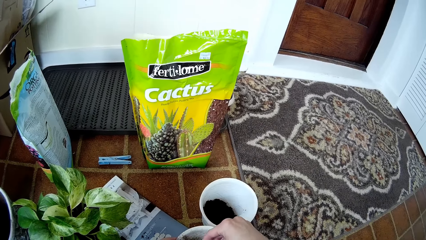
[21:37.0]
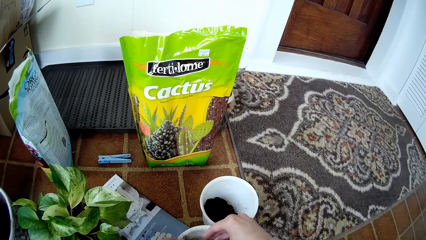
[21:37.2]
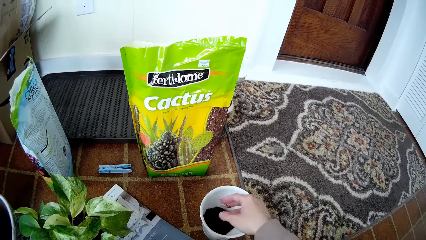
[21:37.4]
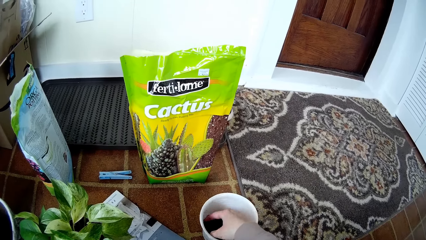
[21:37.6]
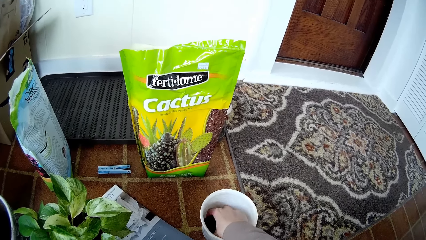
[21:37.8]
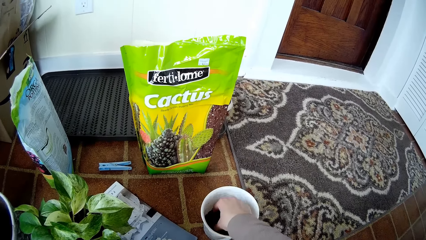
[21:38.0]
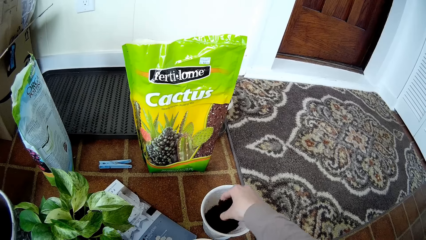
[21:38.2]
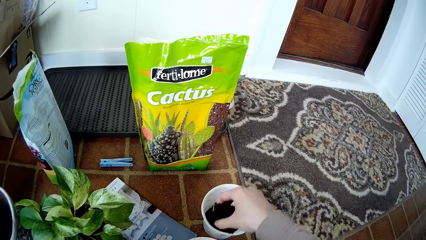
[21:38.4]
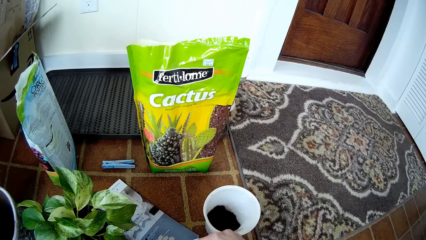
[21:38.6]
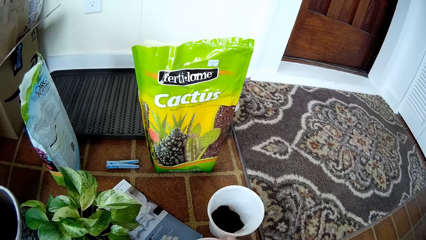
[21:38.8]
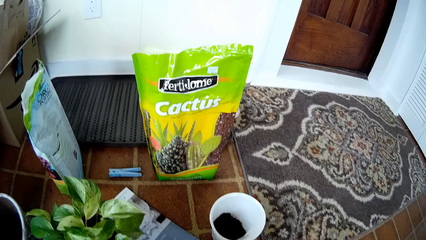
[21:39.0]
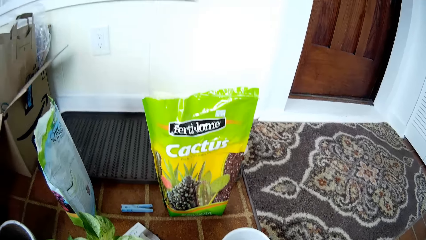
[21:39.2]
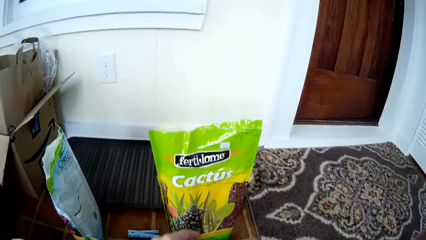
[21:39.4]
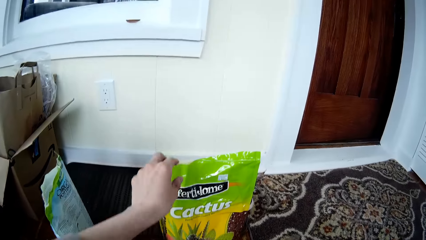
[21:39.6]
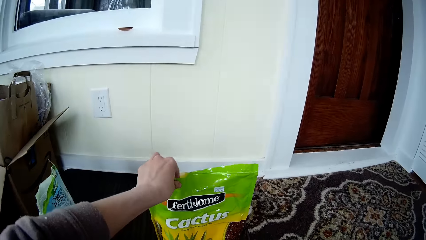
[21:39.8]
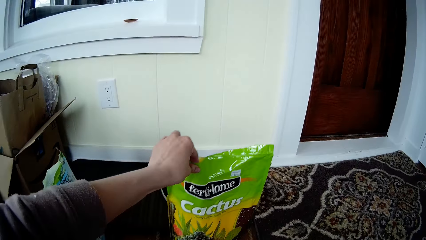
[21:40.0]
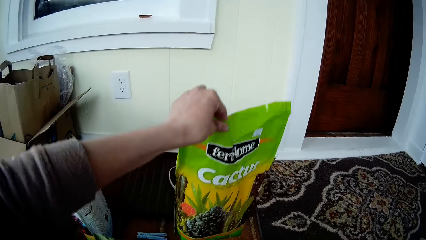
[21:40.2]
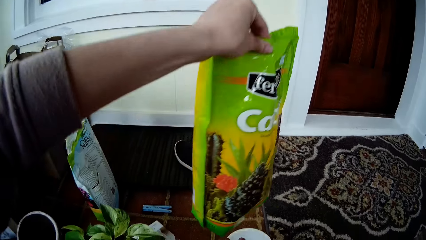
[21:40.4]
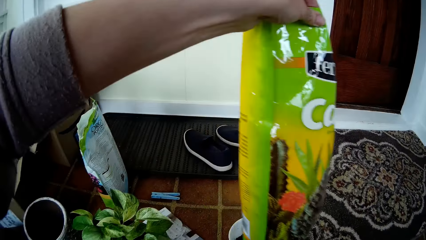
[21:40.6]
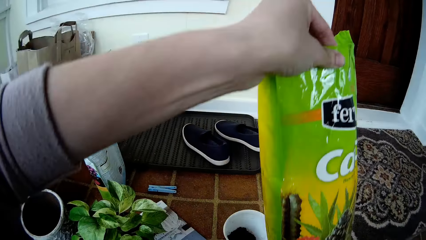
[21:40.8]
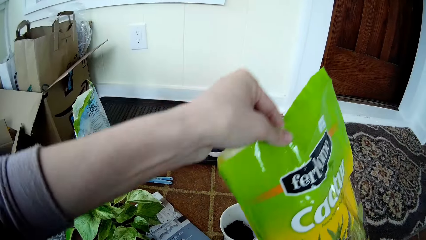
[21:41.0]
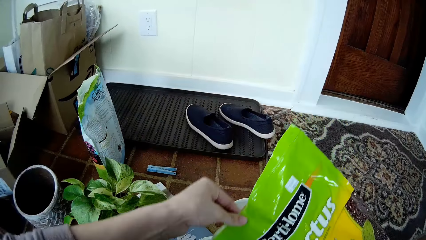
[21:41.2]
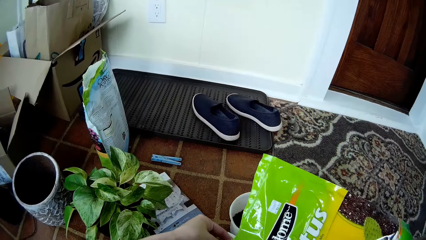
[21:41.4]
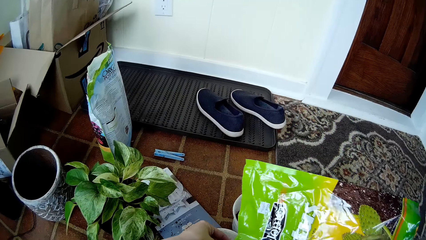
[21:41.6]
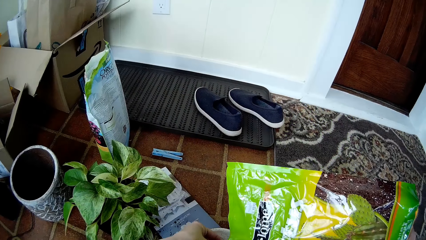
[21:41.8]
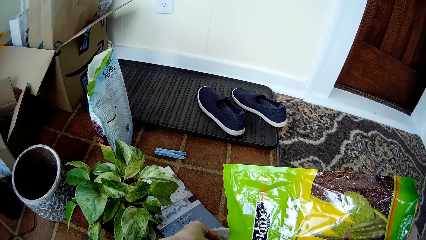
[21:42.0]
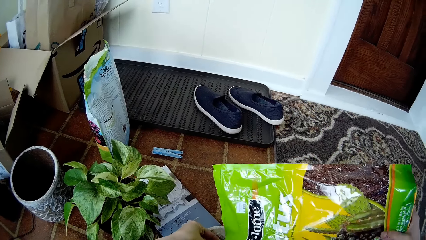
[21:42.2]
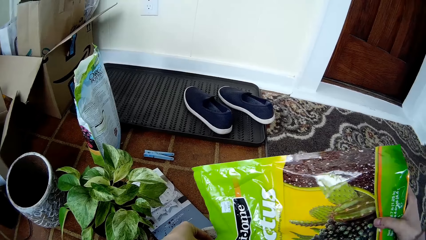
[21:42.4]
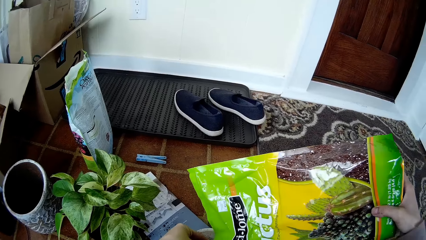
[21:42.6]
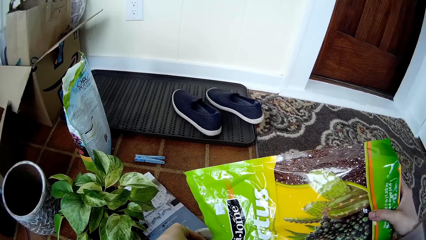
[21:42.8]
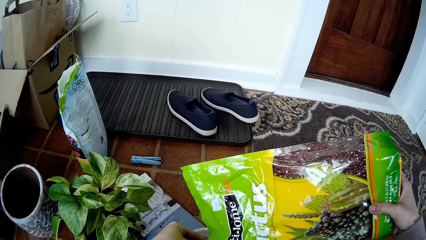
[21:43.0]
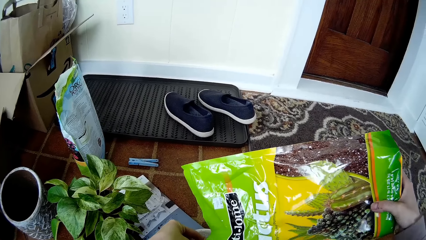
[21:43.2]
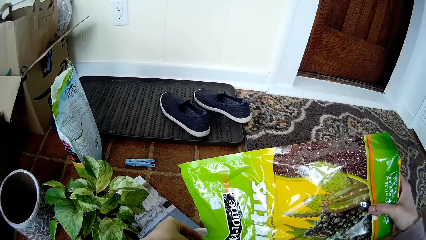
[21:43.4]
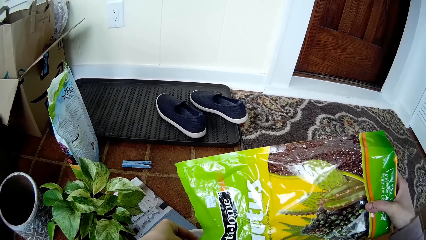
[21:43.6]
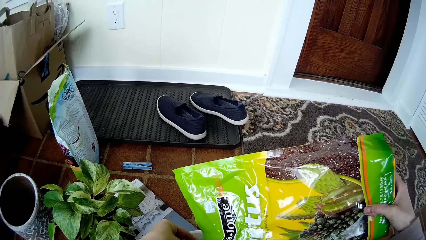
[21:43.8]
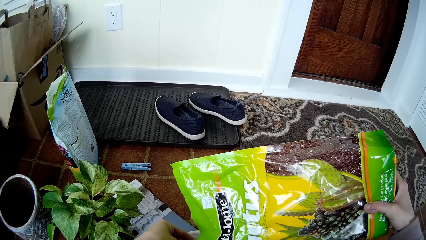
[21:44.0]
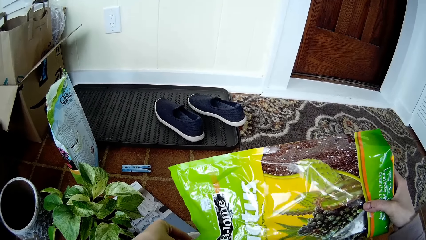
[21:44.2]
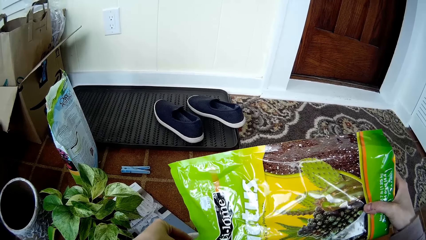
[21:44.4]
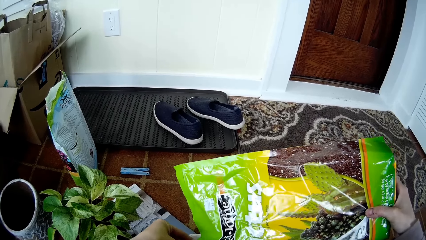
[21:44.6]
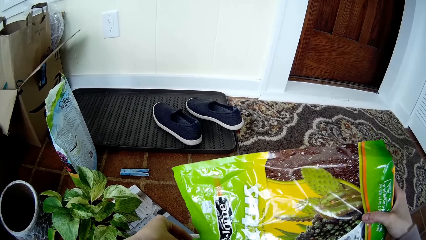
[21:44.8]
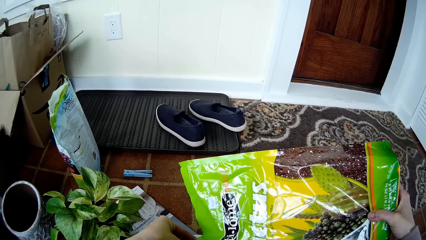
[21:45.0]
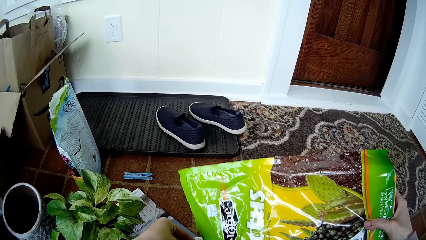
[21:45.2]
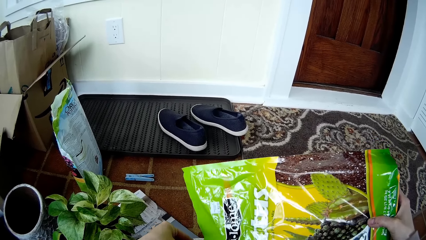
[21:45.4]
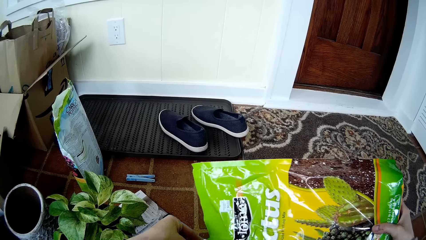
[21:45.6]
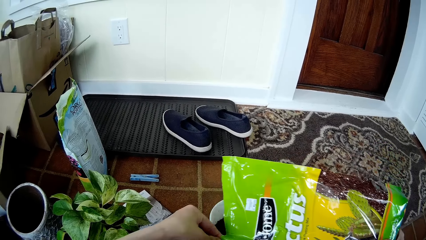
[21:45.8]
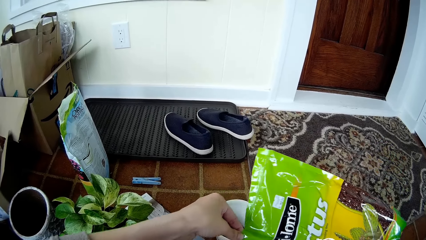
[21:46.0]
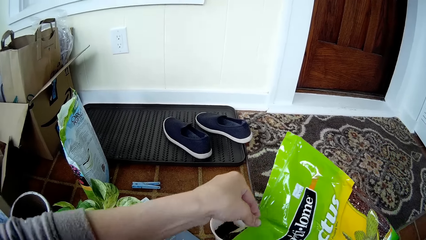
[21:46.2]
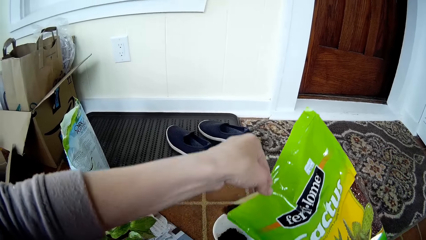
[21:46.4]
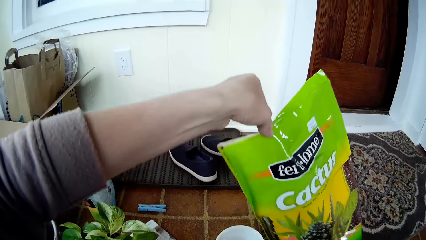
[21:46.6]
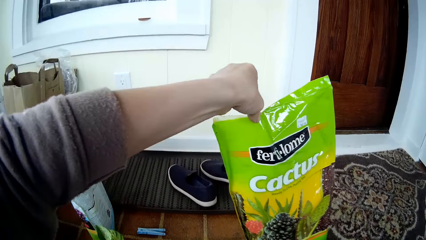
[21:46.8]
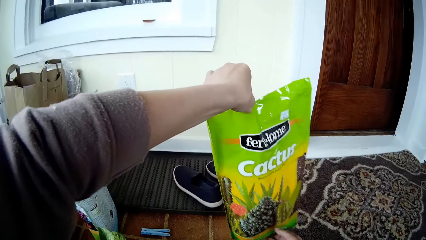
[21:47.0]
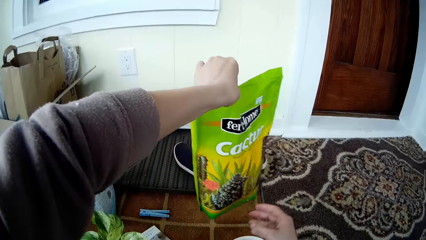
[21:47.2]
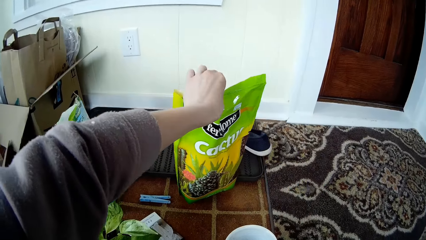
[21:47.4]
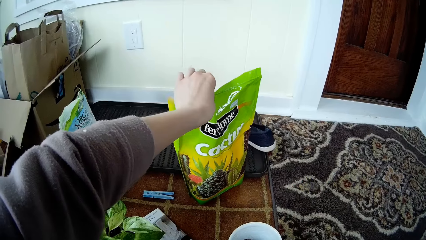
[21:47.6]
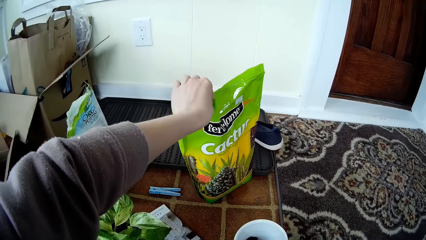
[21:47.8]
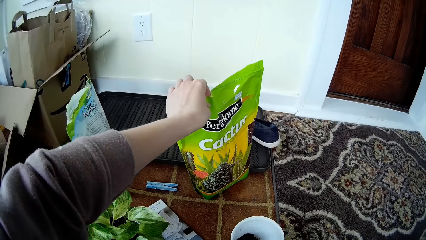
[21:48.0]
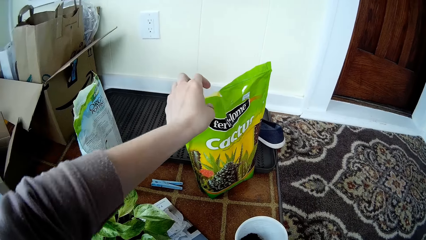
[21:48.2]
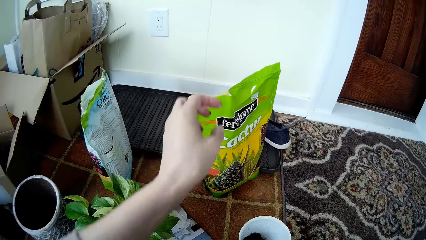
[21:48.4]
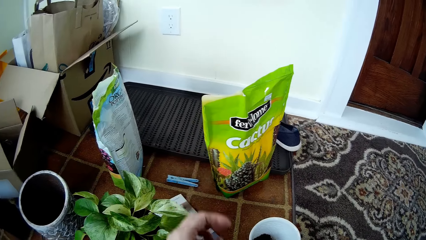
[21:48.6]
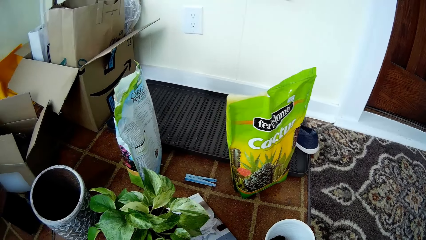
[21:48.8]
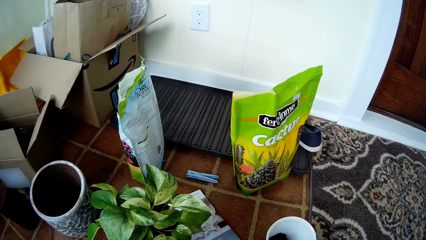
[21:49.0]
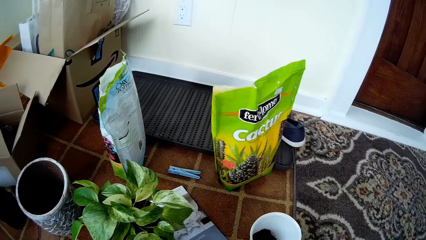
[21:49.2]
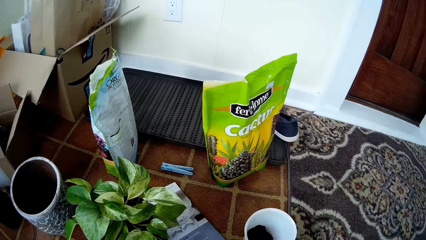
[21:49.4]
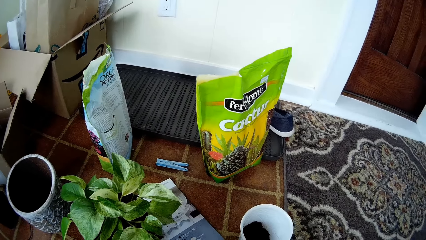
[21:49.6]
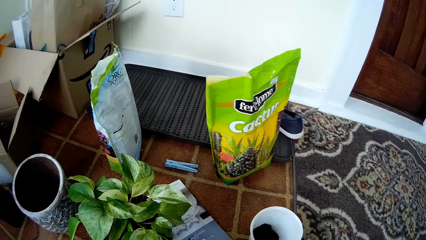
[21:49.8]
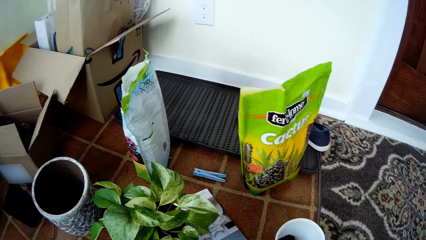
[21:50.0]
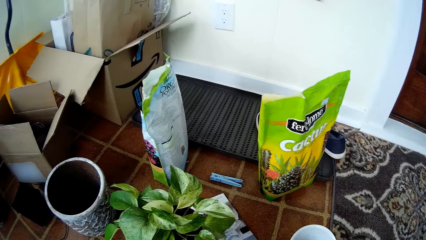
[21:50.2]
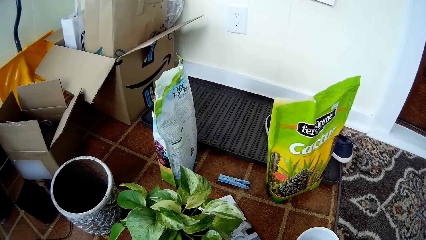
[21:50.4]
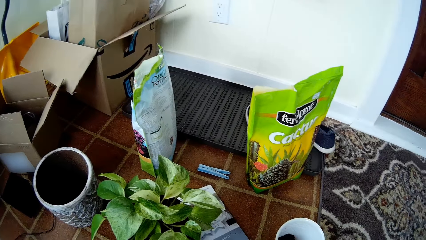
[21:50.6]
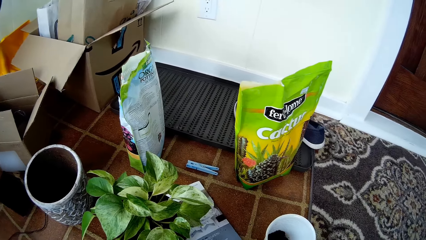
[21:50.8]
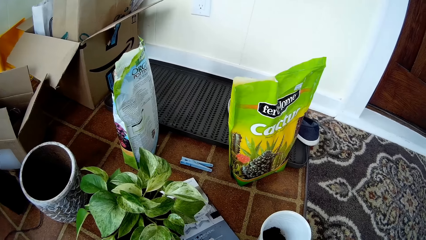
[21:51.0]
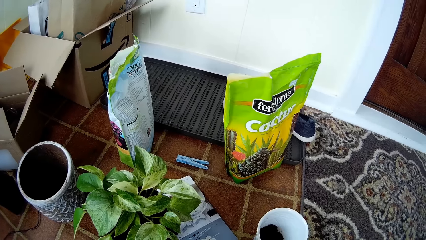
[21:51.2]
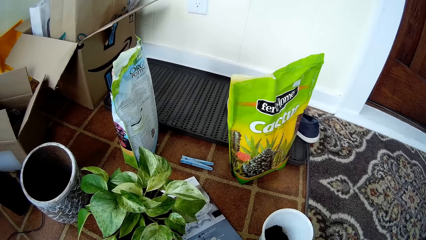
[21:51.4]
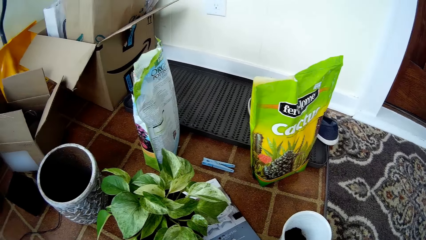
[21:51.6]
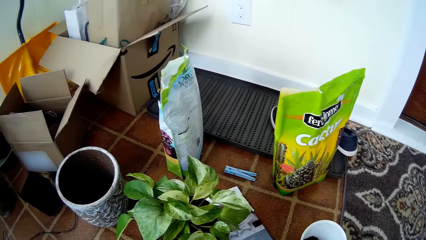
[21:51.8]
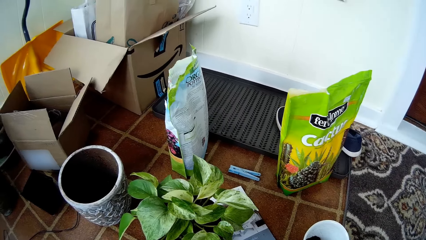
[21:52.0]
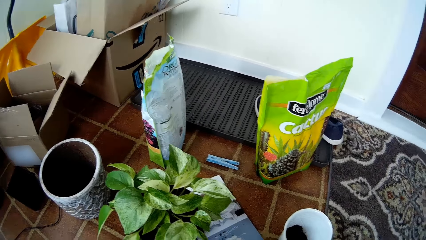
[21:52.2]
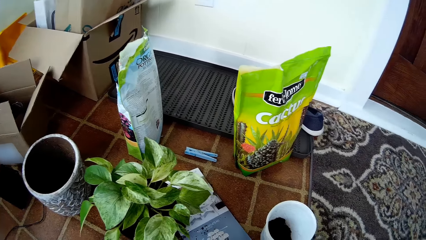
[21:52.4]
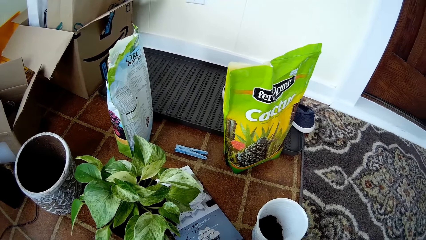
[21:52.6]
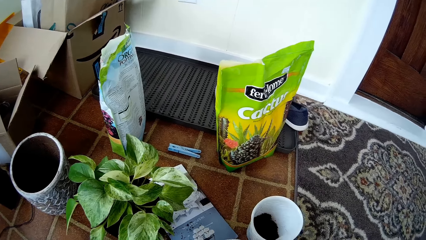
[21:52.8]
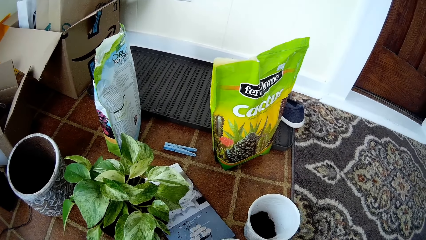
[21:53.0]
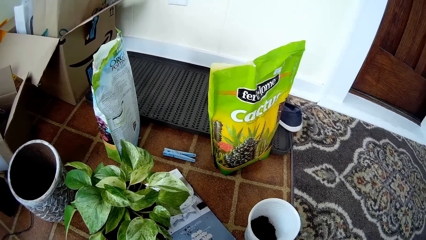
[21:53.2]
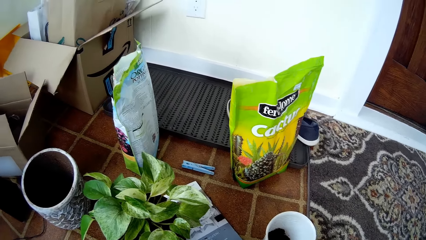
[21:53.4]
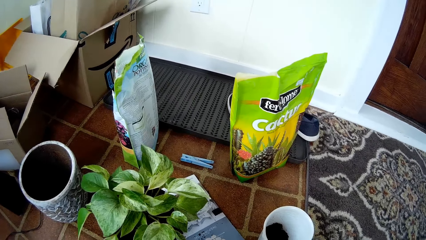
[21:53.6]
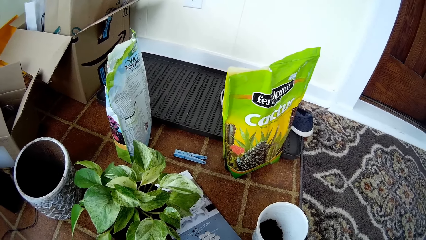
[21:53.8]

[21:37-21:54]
The camera wearer puts soil in the white flower vase with her right hand. She packs the soil from the flower pot on the floor with her right hand. She scoops sand from the container with the right hand. She puts the soil in the white flower vase with her right hand. She picks the potting mix bag from the floor with her left hand. She turns potting mix from the potting mix bag into the white flower vase with her hands. She drops the potting mix bag on the floor with her left hand. She does something.
